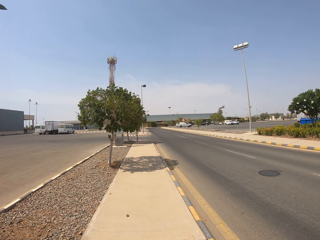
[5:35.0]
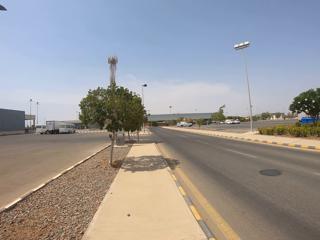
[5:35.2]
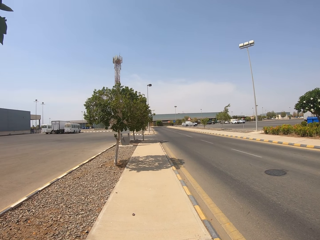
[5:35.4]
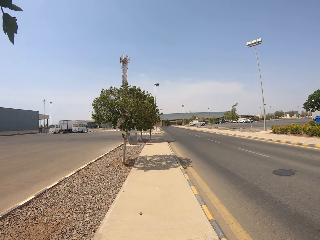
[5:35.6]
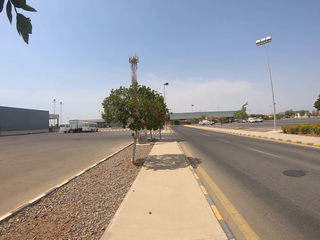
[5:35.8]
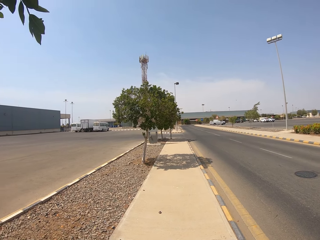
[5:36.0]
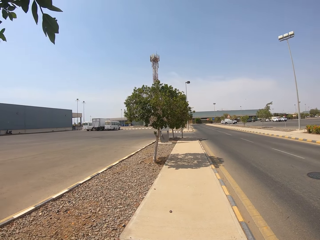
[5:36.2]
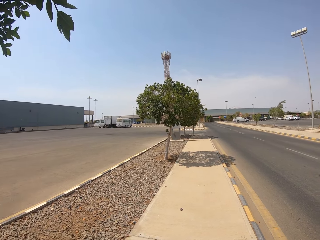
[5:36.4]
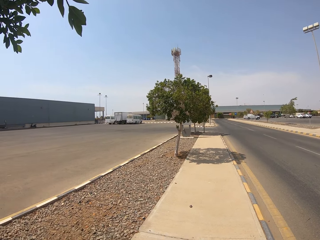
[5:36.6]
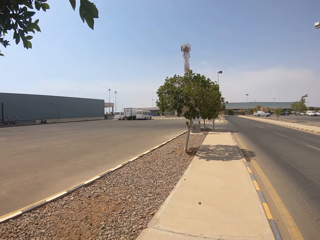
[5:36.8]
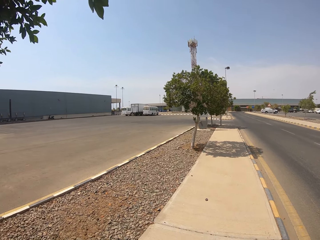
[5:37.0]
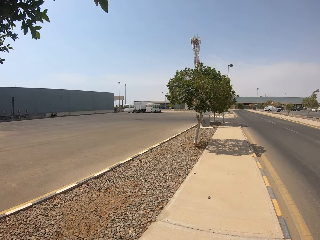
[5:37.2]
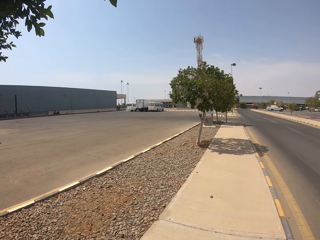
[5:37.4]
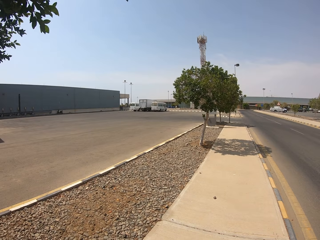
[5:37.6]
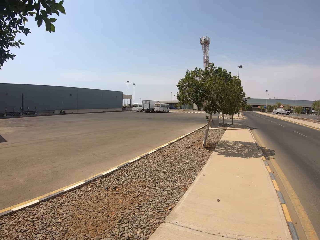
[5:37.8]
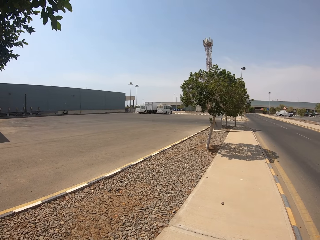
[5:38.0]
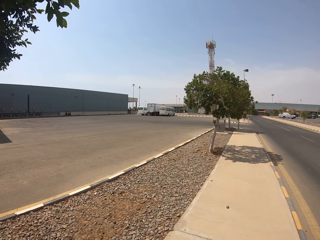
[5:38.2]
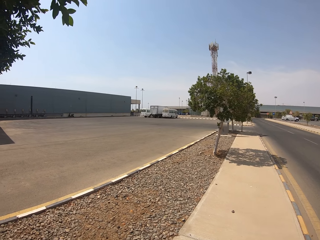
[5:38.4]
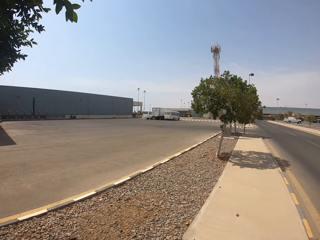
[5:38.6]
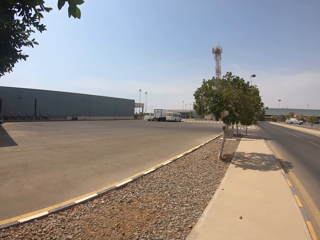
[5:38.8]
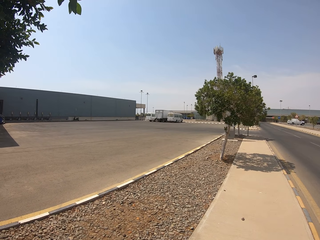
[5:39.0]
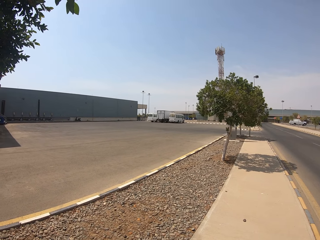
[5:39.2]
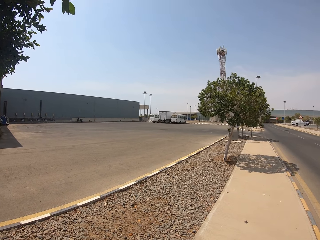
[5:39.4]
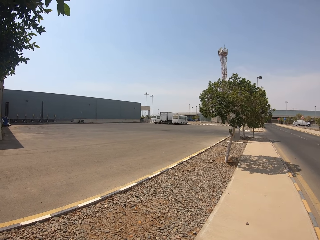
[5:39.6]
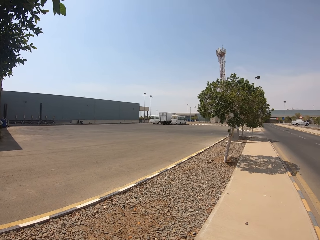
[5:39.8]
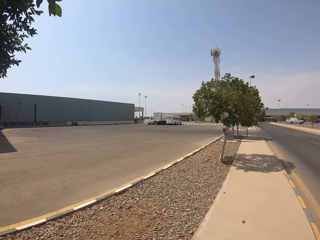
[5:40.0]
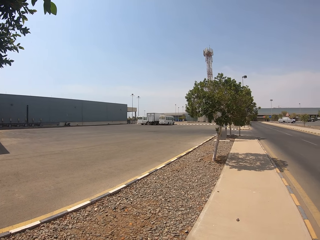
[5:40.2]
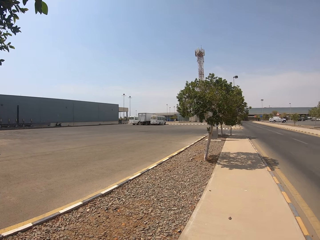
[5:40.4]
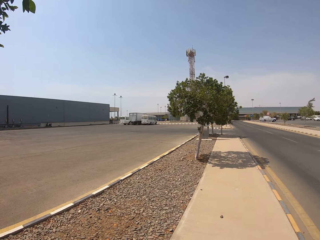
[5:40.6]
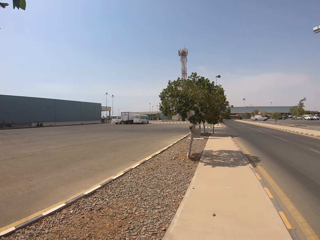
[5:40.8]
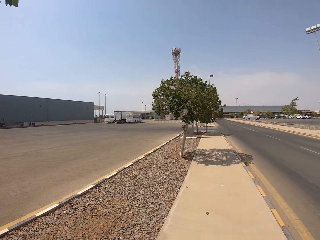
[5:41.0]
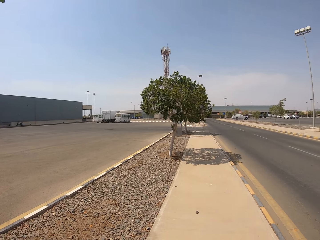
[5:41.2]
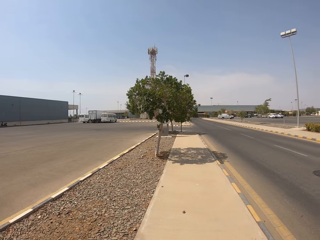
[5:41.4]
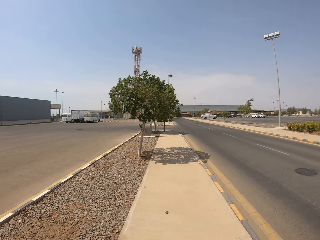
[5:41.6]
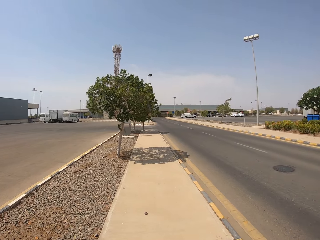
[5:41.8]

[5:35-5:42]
The camera wearer looks around.

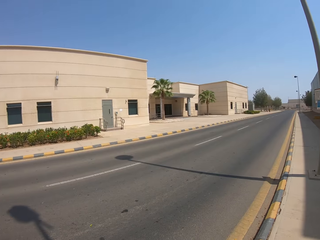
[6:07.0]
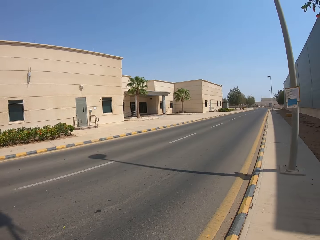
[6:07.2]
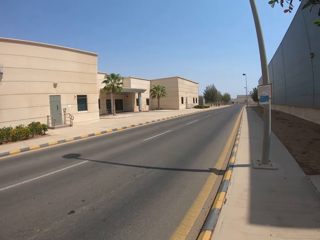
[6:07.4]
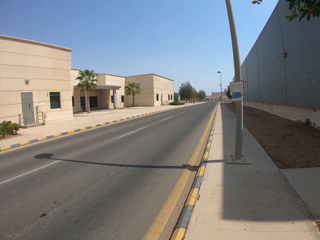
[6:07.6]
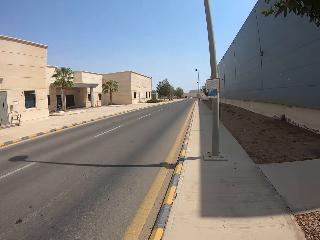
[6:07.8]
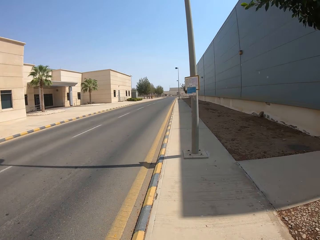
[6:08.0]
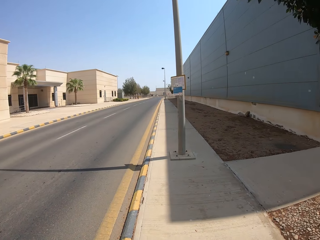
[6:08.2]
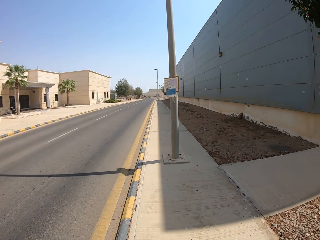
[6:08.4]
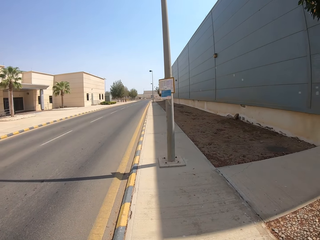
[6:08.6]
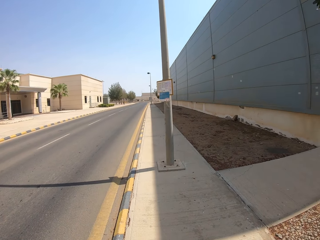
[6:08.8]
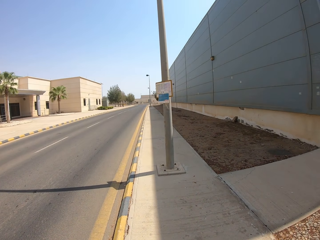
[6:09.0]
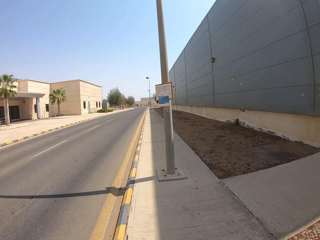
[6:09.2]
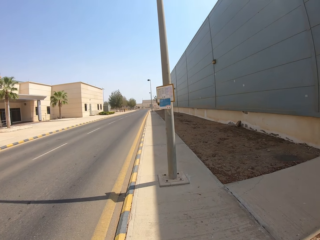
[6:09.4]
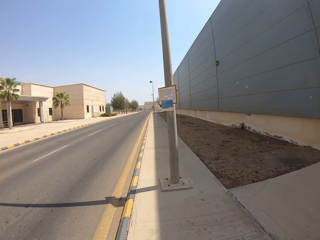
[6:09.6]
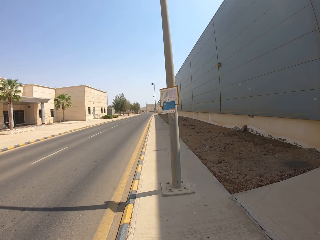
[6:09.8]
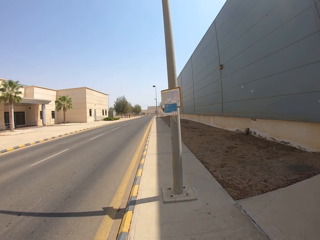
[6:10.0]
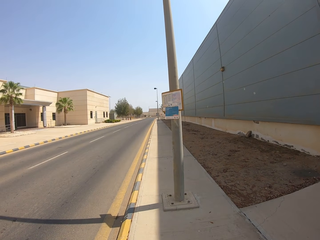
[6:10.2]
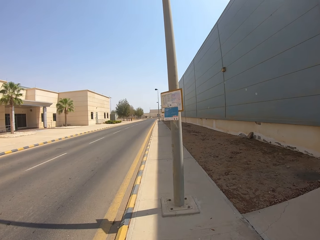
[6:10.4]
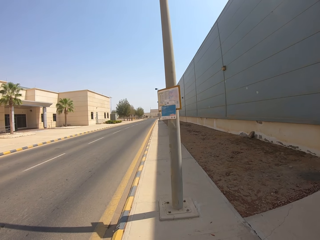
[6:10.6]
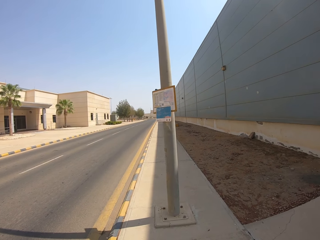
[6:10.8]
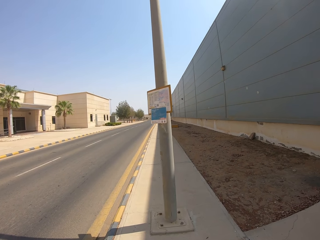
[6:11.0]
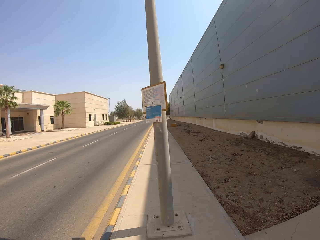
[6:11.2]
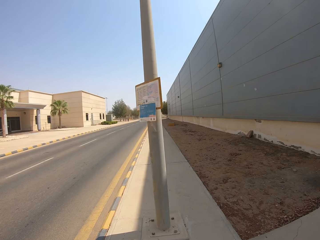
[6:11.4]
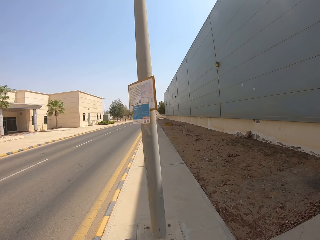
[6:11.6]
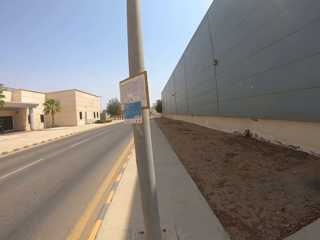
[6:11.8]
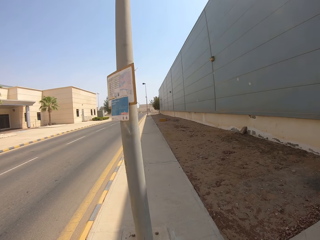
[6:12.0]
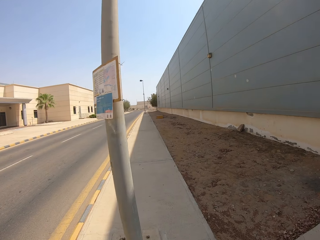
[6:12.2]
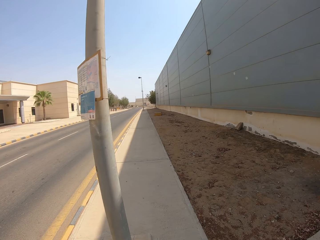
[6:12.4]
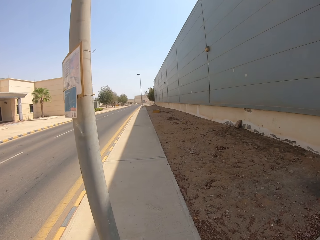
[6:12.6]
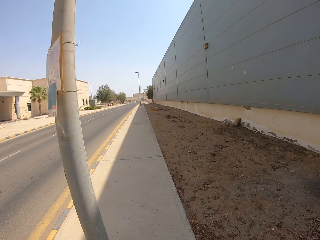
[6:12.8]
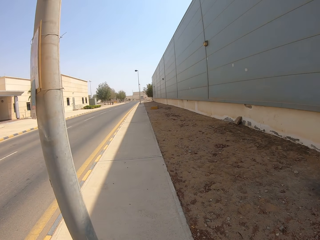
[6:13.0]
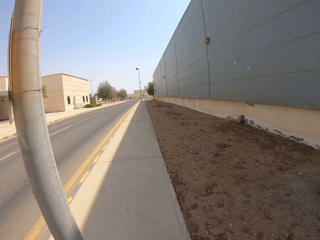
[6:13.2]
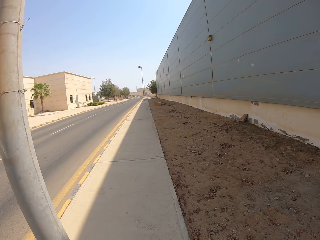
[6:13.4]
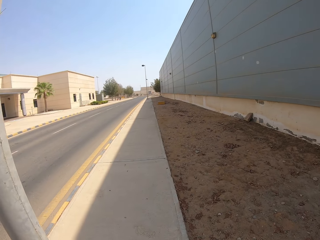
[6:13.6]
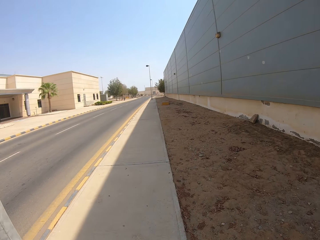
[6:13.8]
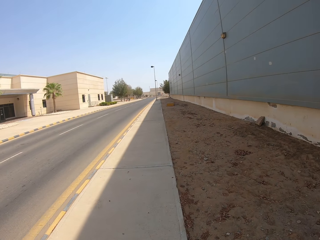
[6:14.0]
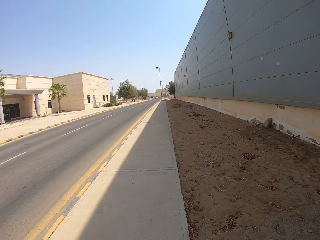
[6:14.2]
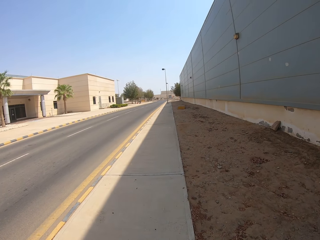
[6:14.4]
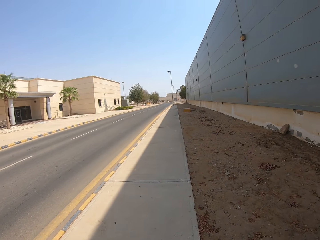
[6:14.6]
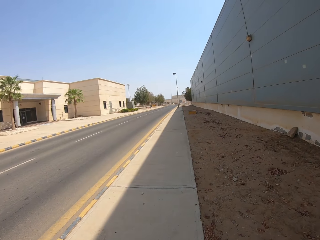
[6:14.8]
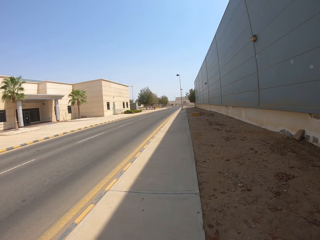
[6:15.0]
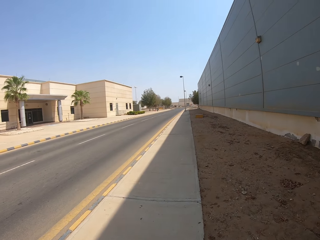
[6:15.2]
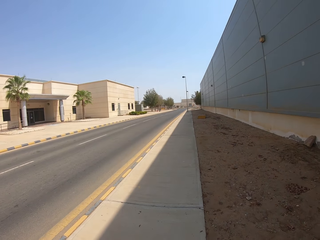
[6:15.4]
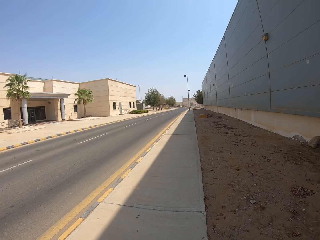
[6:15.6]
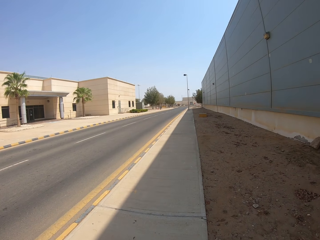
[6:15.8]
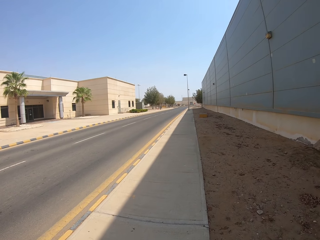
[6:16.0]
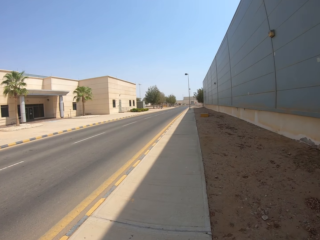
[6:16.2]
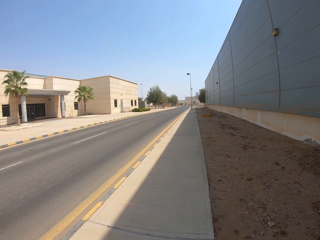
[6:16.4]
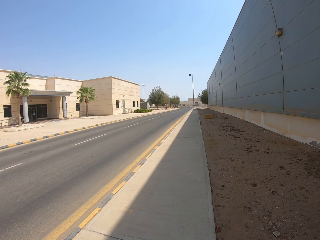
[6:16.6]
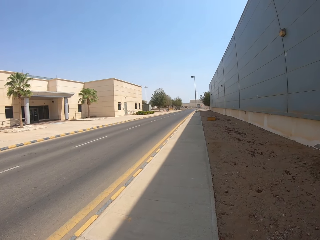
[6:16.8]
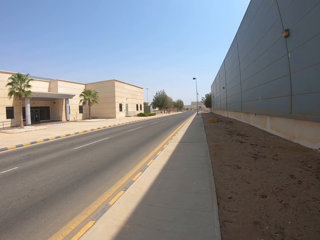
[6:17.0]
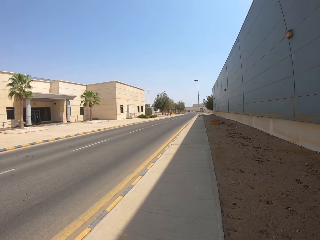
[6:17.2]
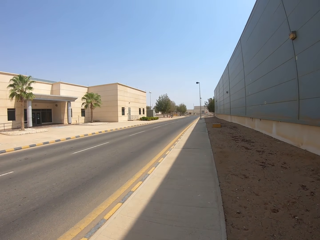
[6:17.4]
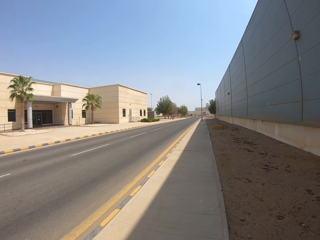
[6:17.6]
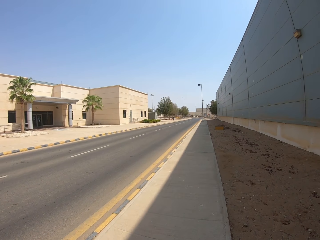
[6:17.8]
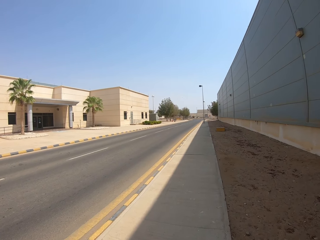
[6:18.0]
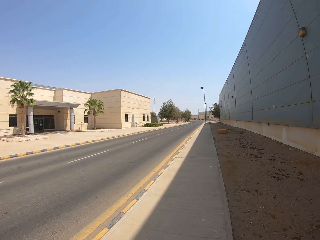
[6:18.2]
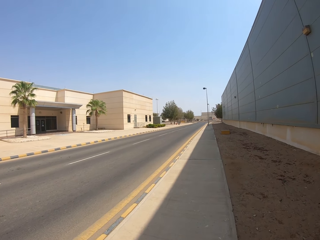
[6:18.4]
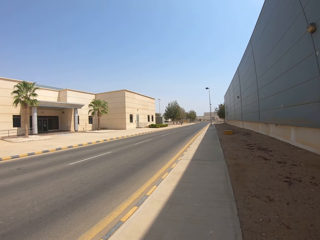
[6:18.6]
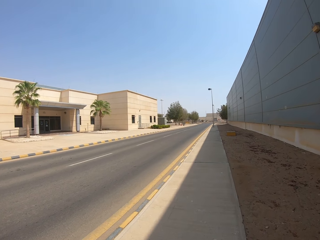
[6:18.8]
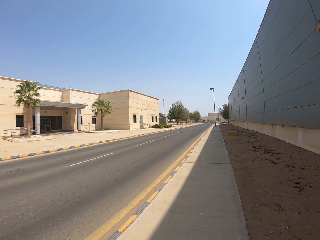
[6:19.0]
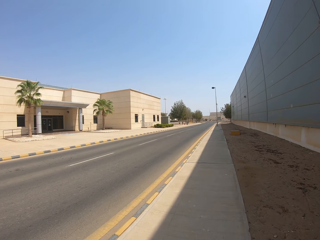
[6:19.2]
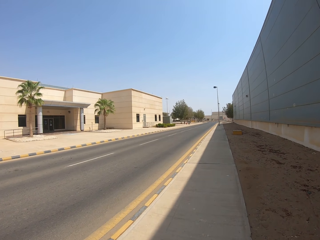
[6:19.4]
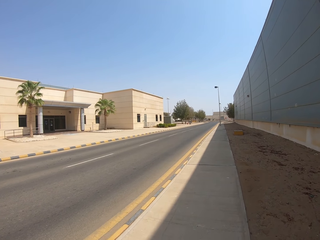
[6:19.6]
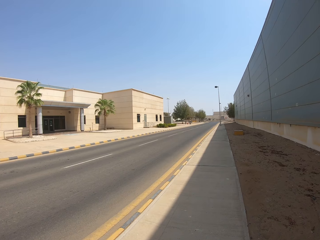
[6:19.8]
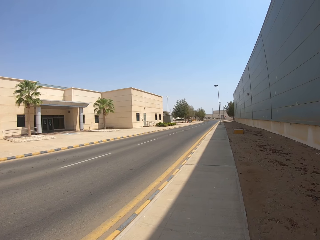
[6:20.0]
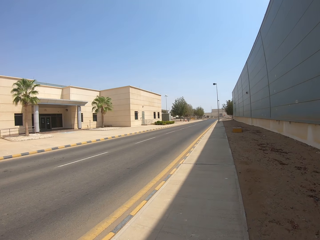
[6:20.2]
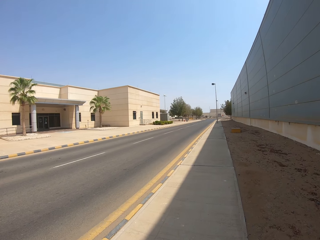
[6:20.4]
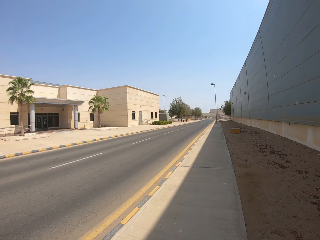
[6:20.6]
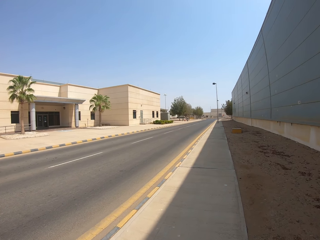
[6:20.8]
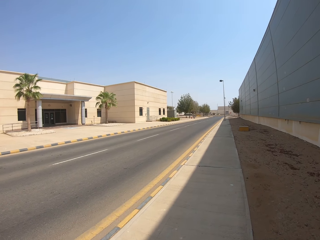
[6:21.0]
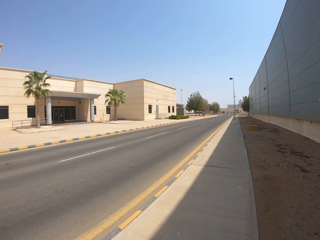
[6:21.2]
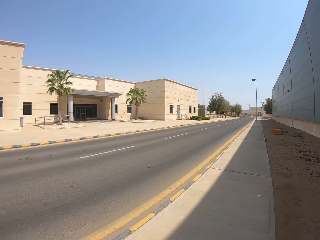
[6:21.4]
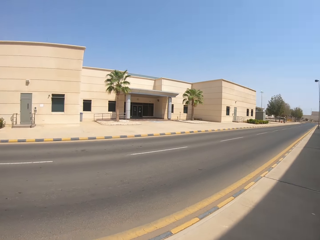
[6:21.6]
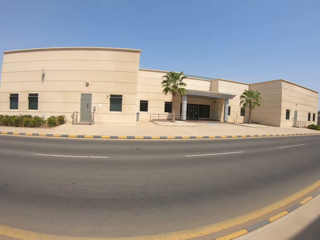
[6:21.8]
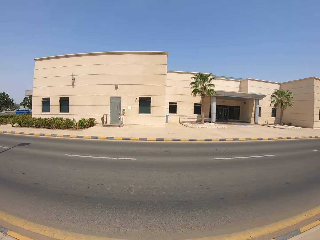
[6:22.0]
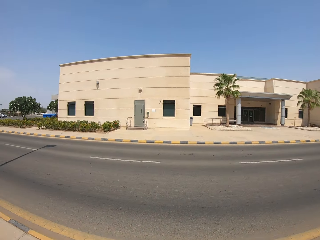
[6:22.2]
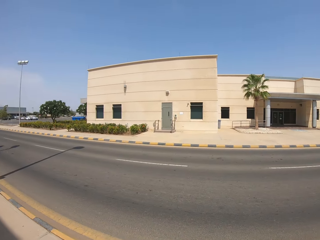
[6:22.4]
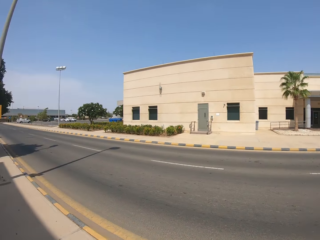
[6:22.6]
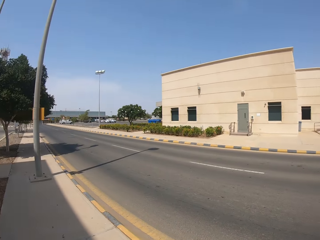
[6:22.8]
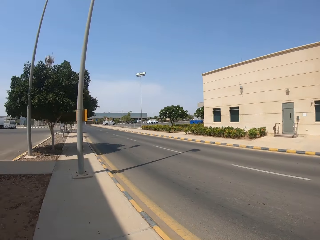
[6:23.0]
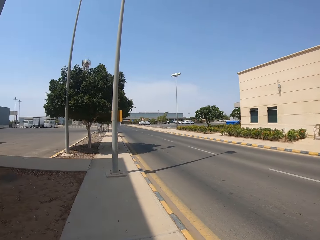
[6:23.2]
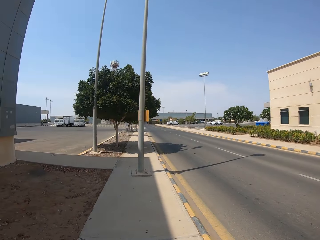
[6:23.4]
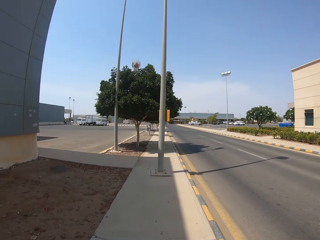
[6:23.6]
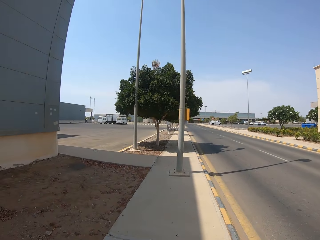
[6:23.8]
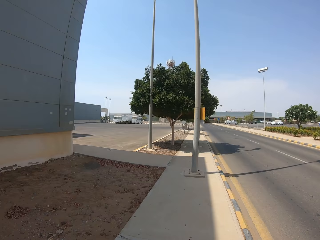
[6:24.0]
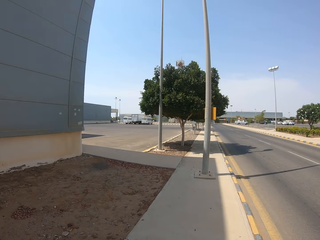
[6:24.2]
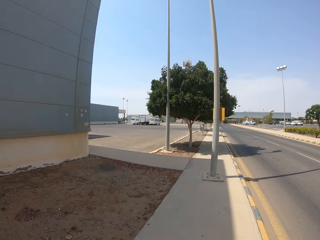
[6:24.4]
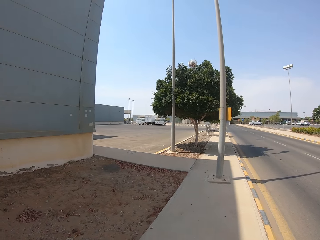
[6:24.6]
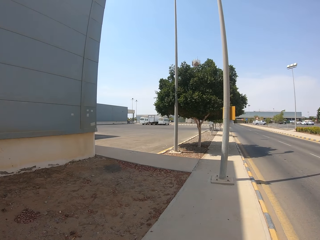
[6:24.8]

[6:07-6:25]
The camera wearer turns back. They walk straight. They turn back.
